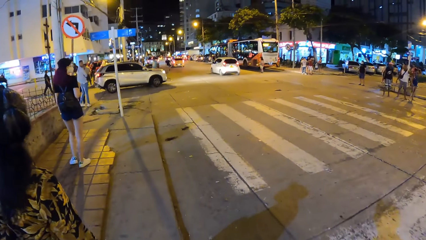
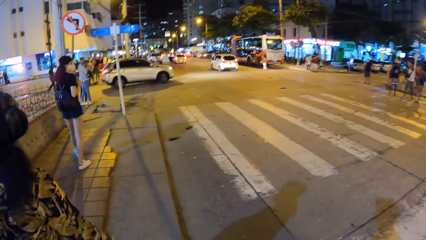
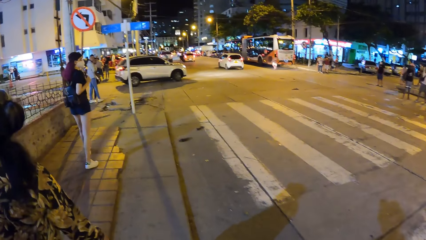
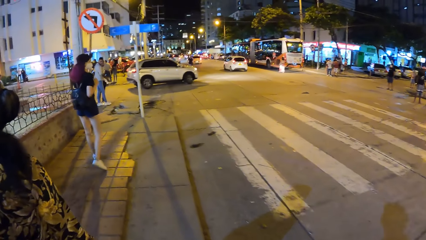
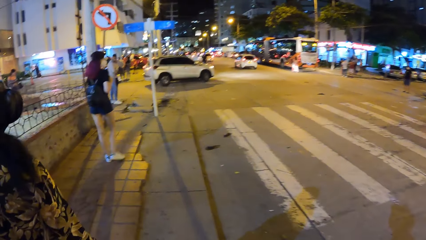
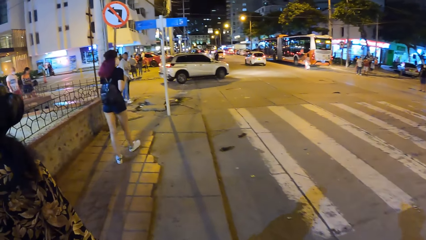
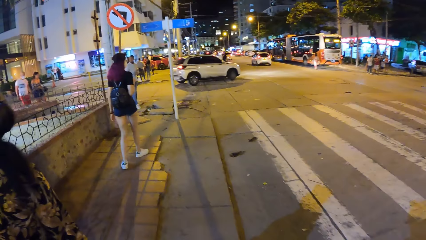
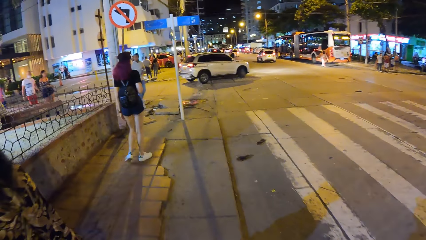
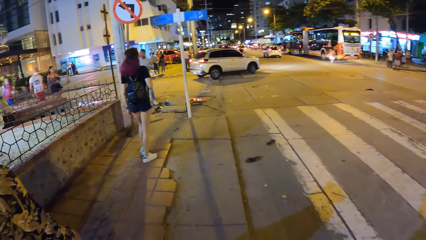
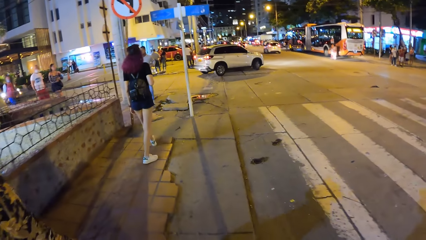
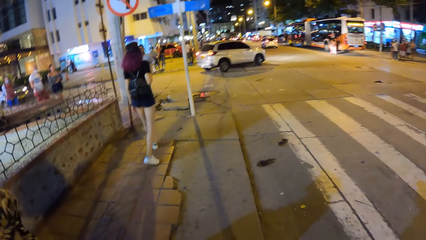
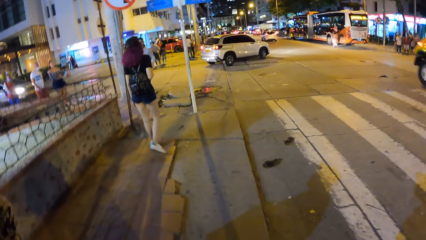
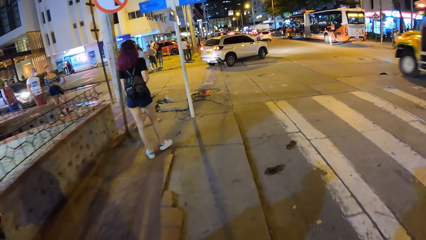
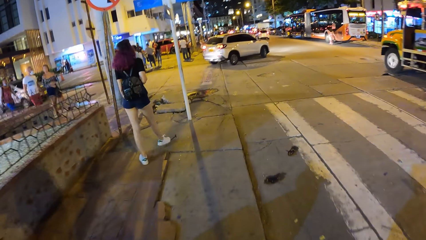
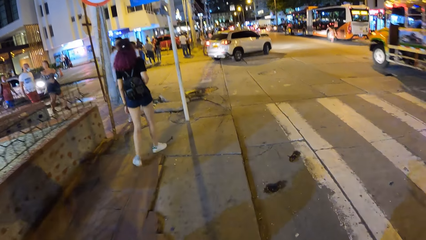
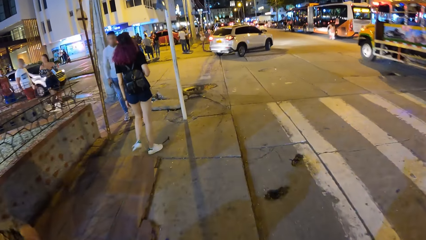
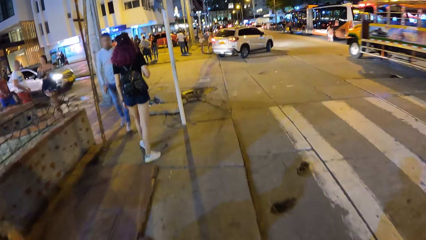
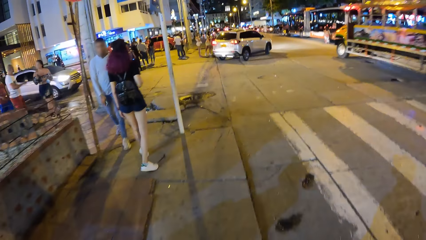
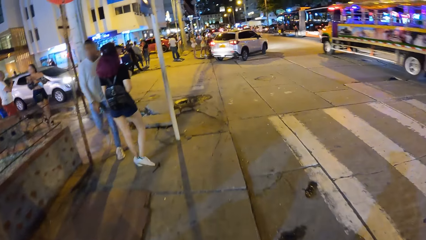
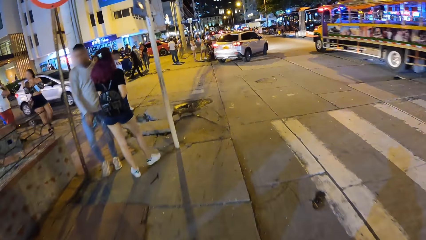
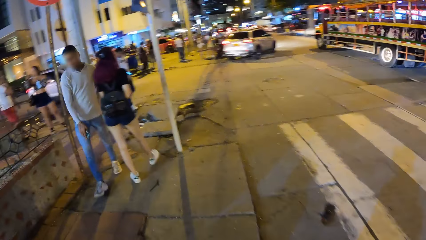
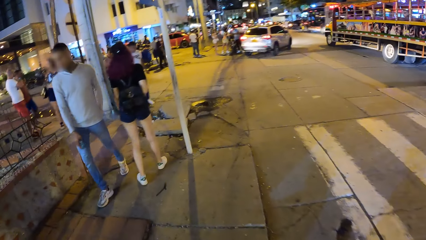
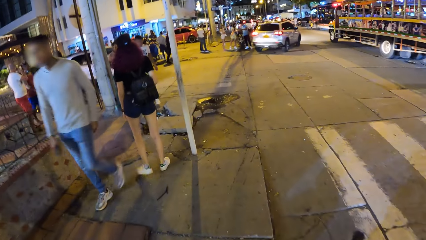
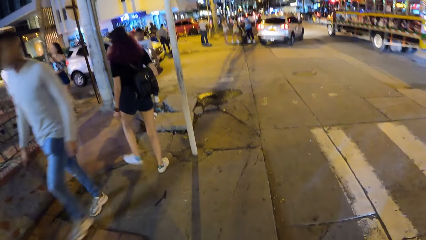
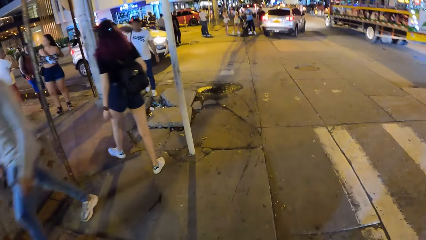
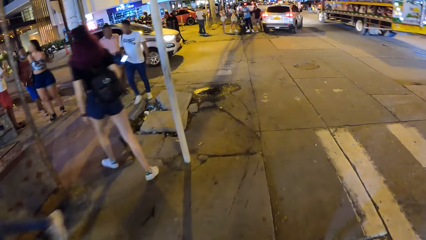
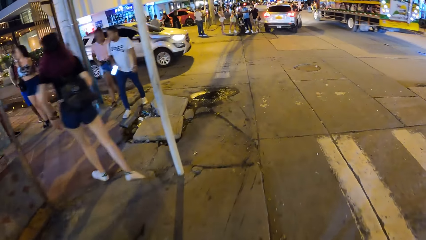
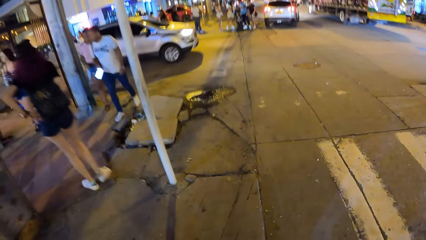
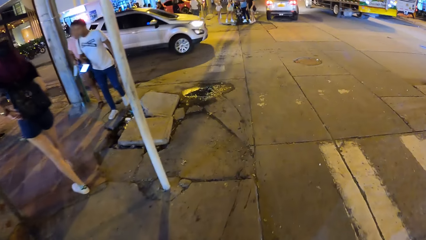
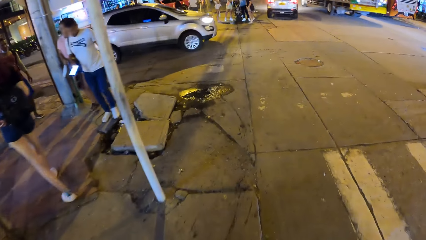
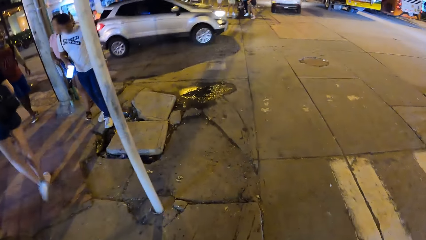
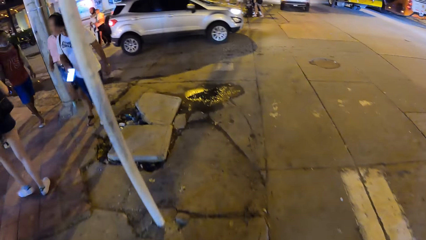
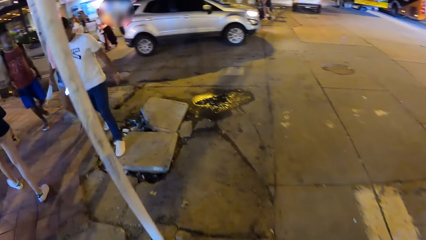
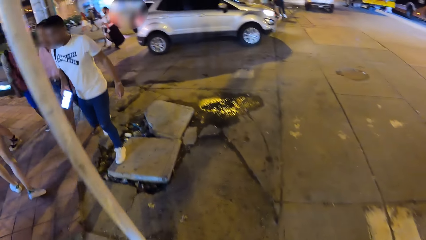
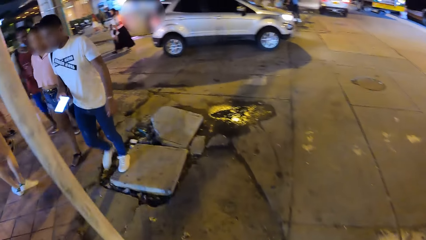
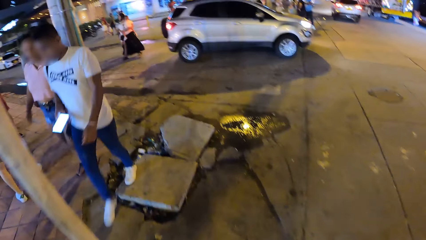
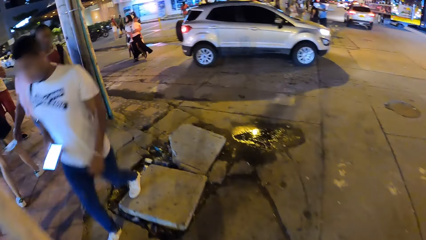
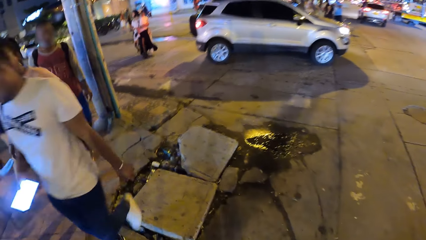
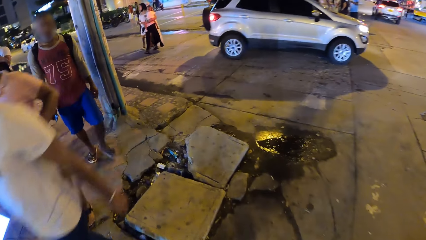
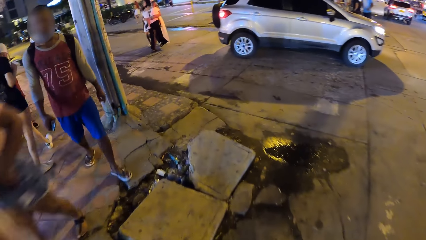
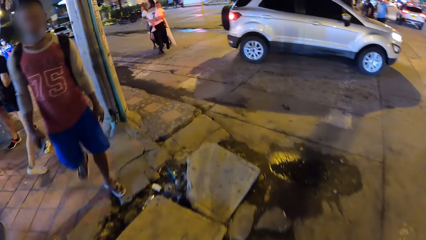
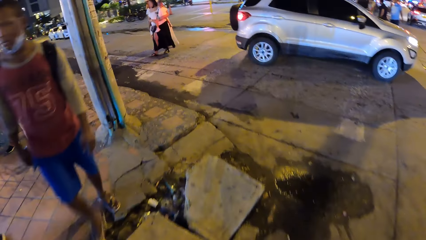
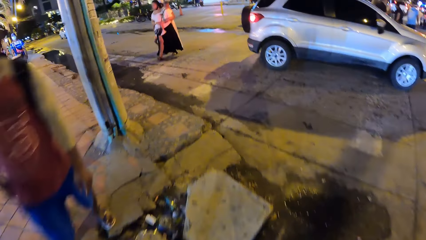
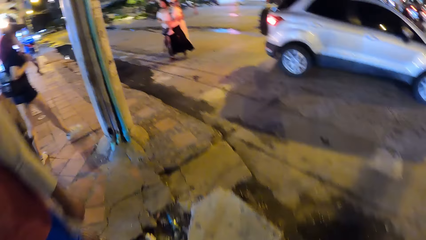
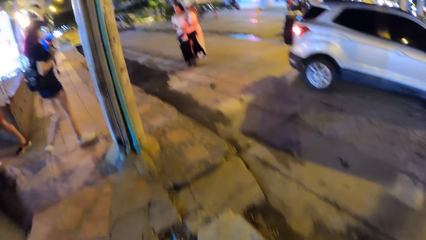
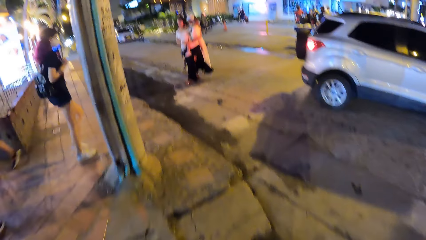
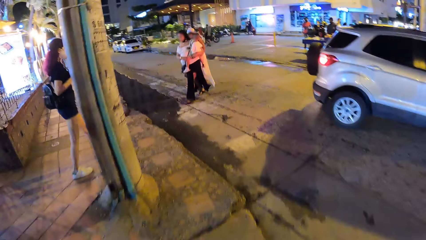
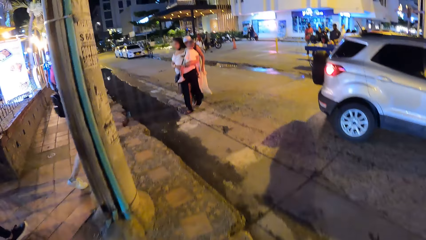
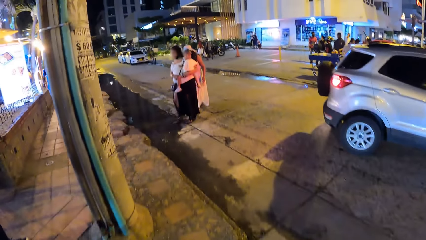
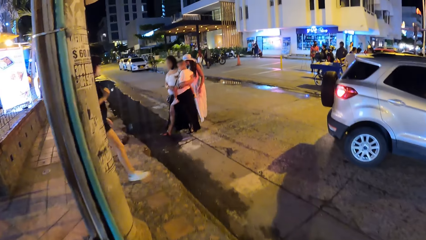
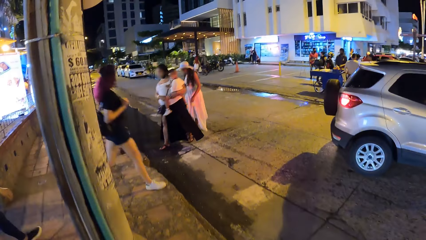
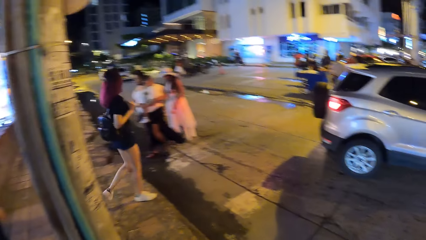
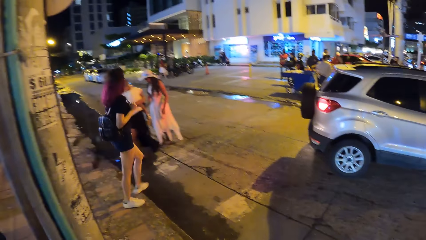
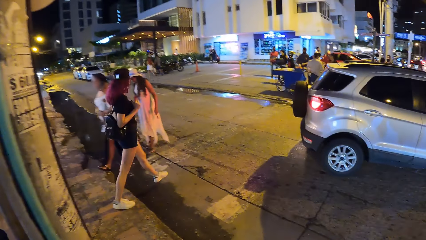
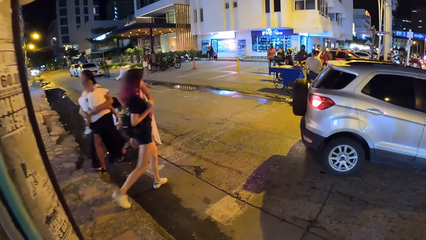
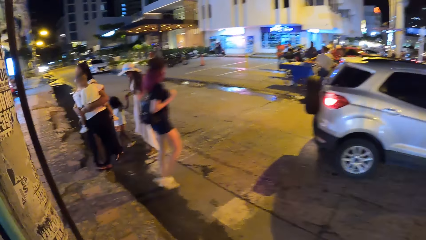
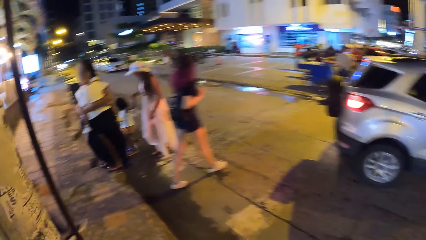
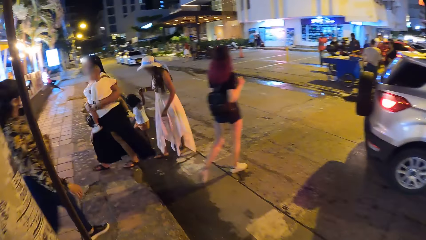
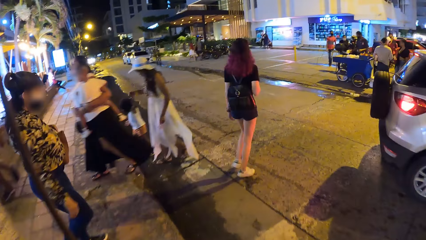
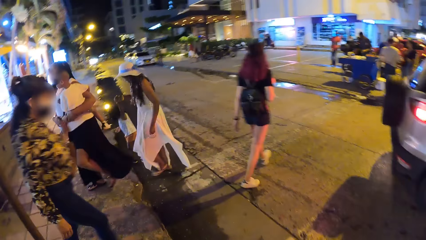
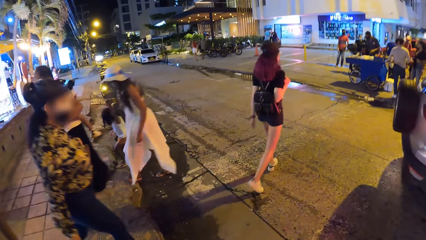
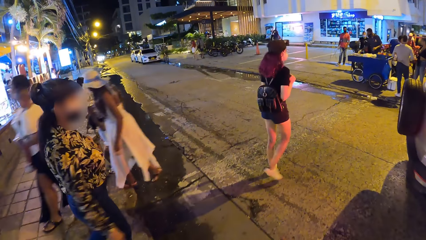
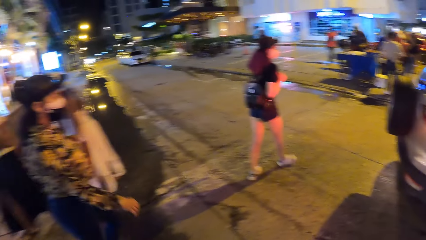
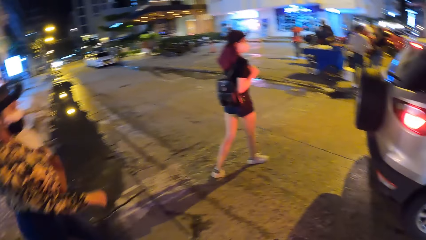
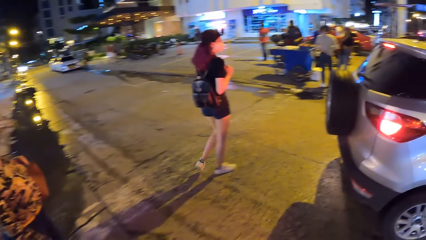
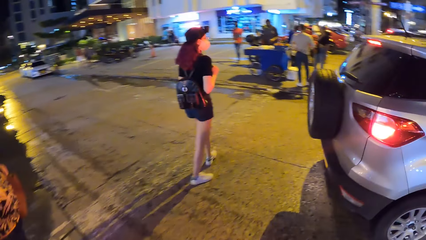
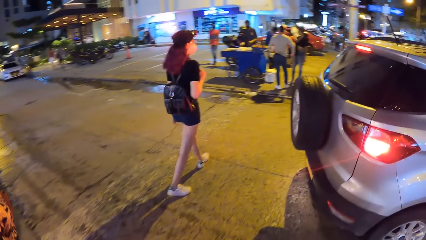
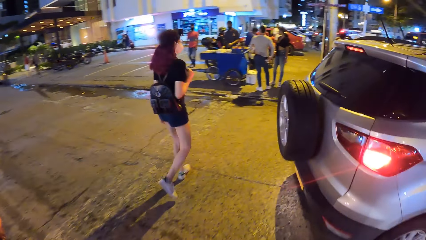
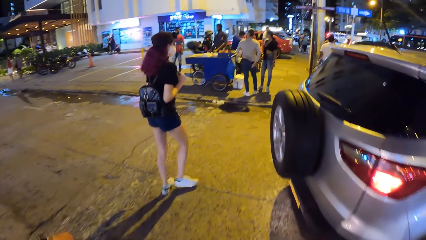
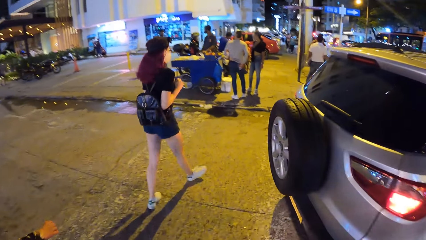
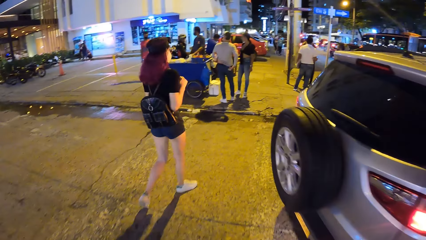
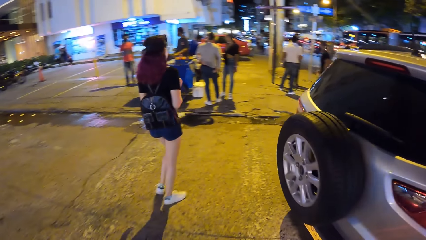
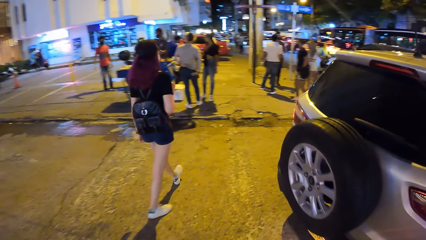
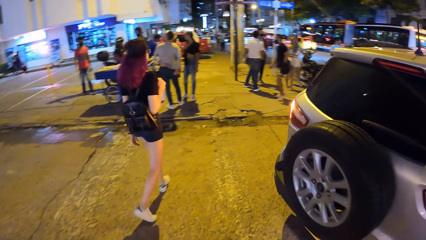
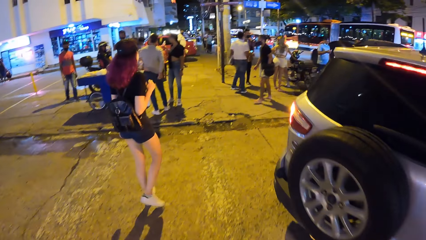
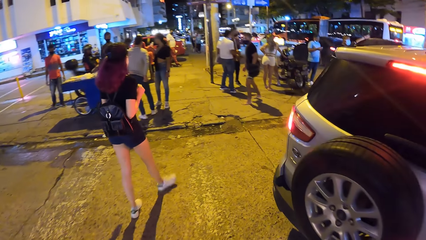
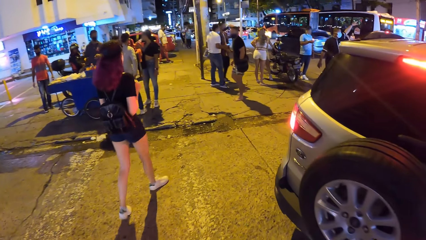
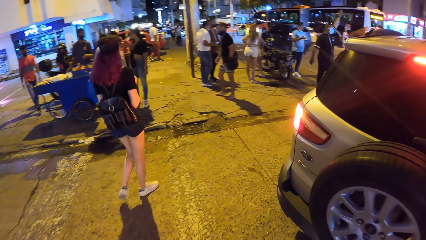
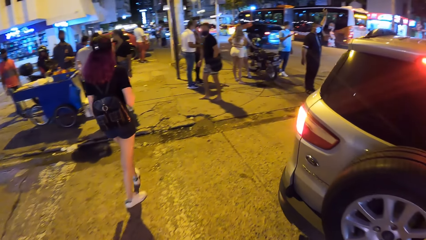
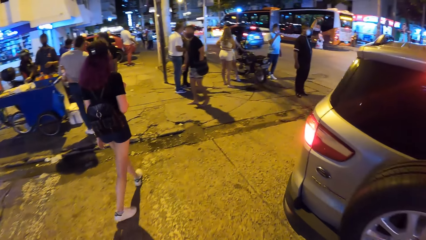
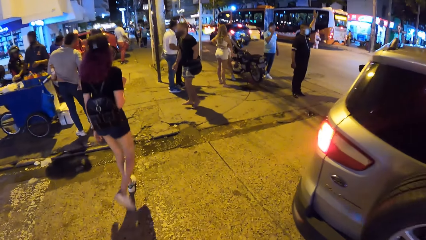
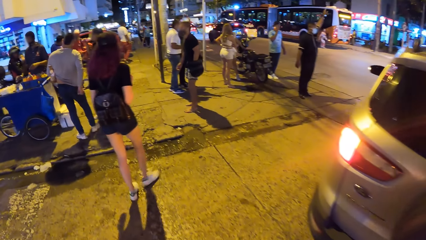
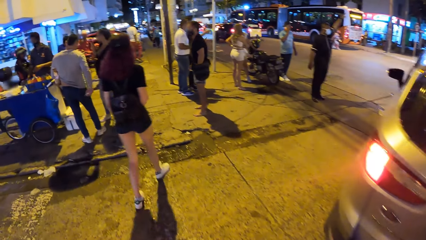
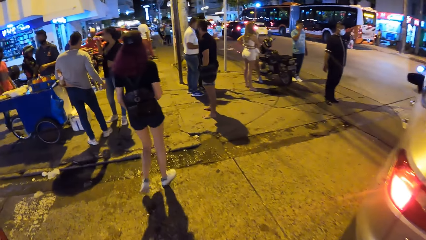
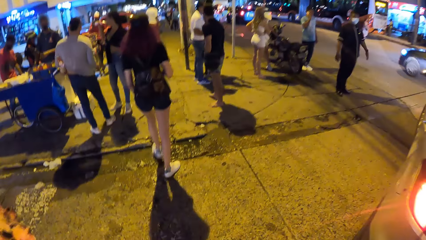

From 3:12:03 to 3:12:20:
The woman adjusts the backpack on her back with her left hand. She walks across a road. Another woman walks across the road. The camera wearer walks across the road.
